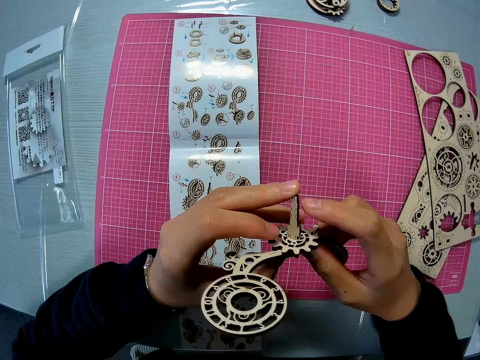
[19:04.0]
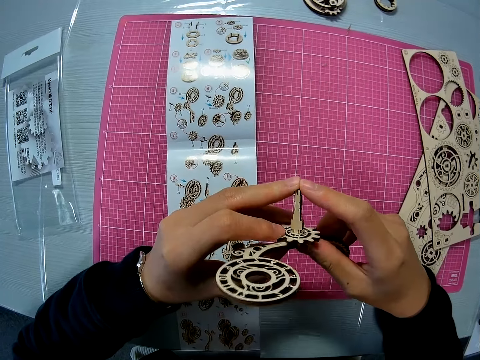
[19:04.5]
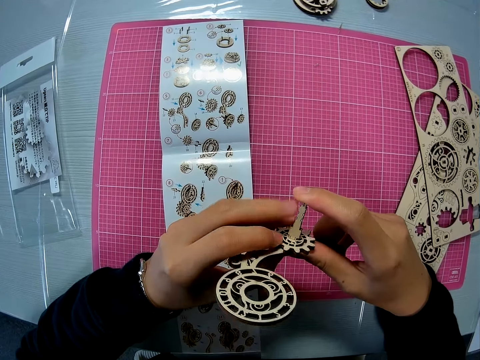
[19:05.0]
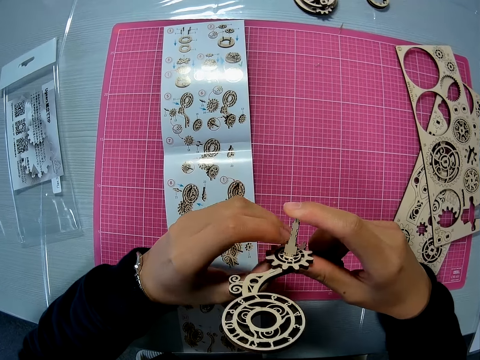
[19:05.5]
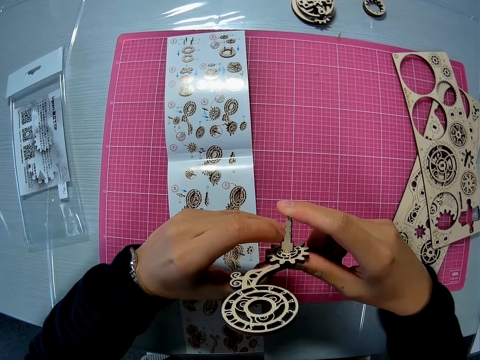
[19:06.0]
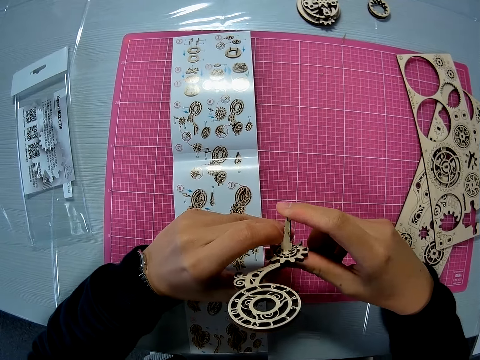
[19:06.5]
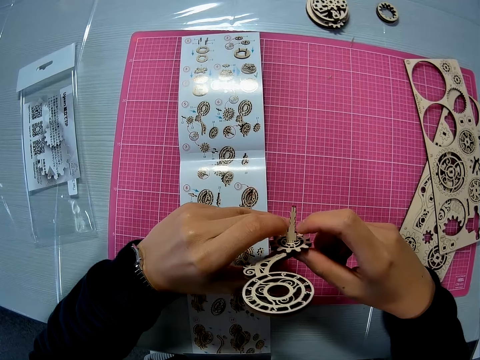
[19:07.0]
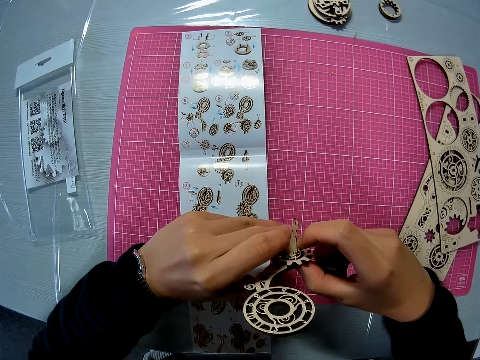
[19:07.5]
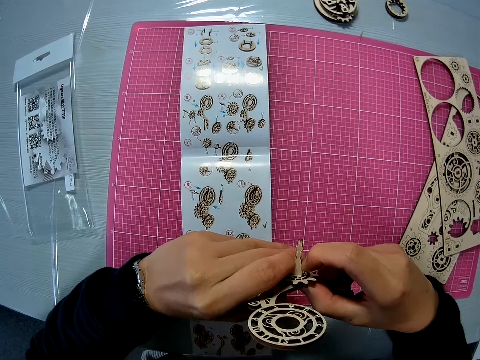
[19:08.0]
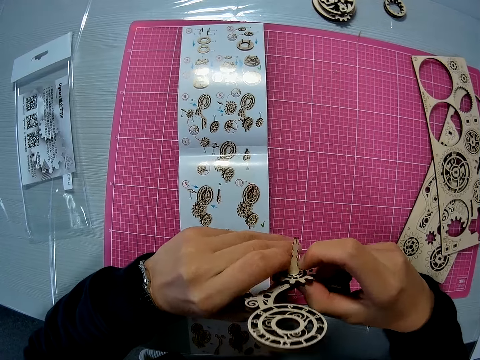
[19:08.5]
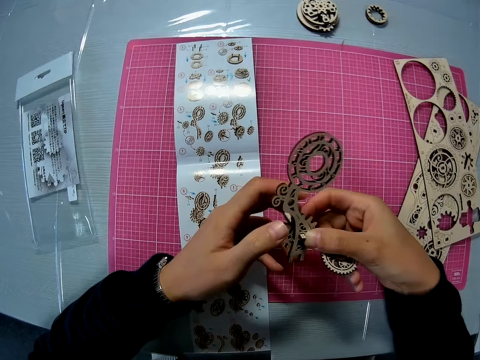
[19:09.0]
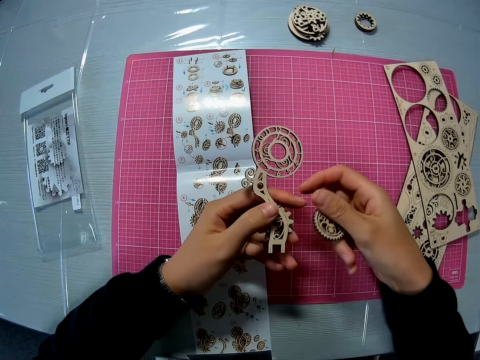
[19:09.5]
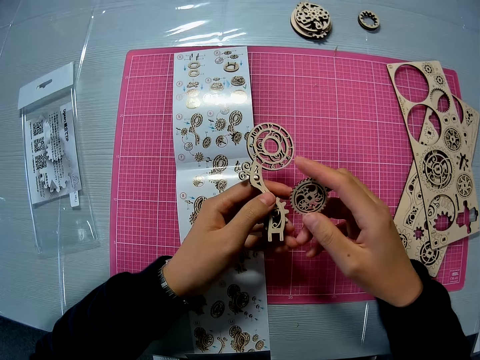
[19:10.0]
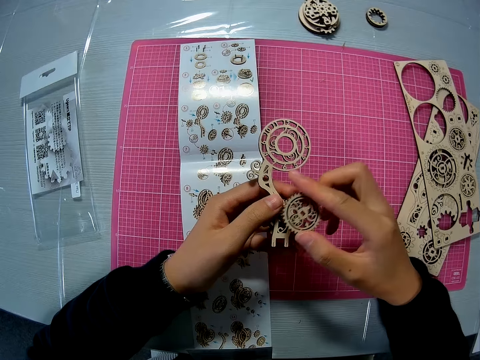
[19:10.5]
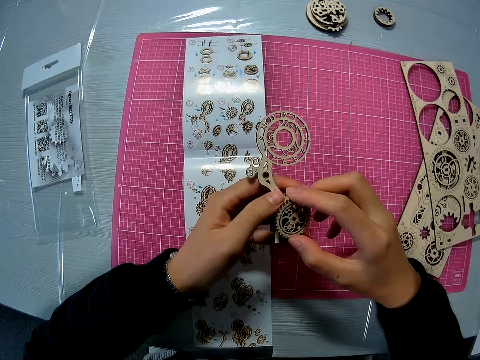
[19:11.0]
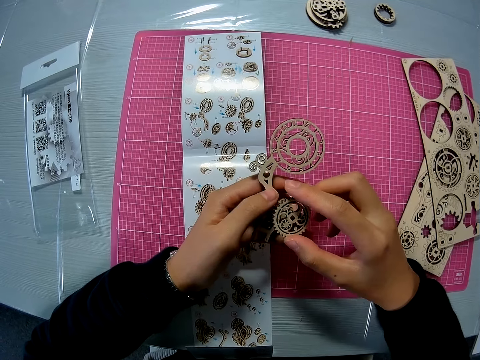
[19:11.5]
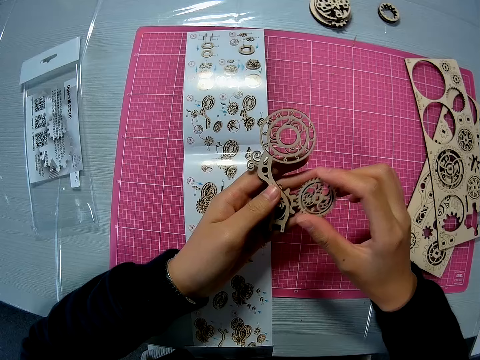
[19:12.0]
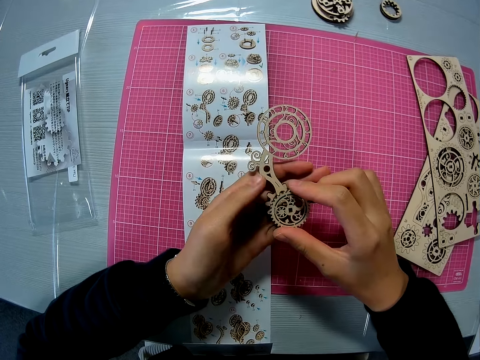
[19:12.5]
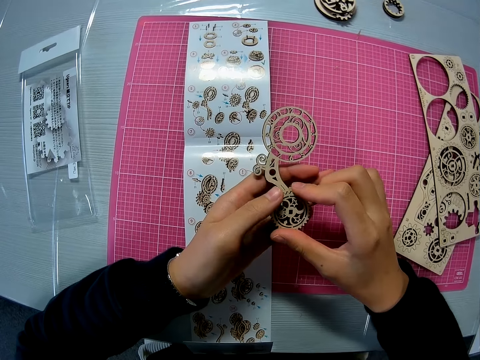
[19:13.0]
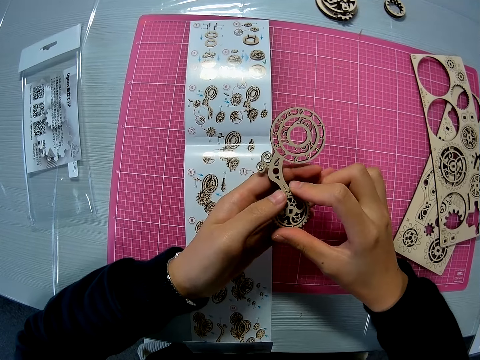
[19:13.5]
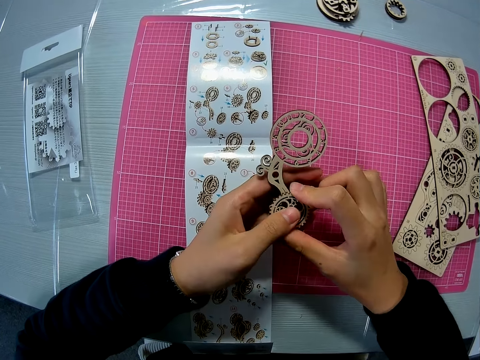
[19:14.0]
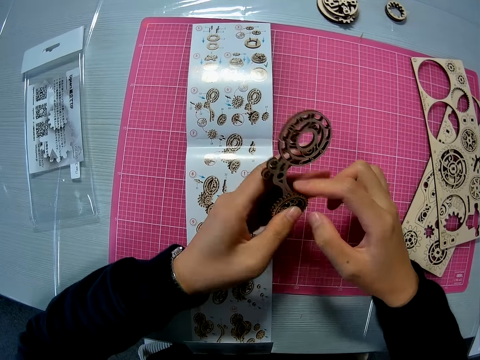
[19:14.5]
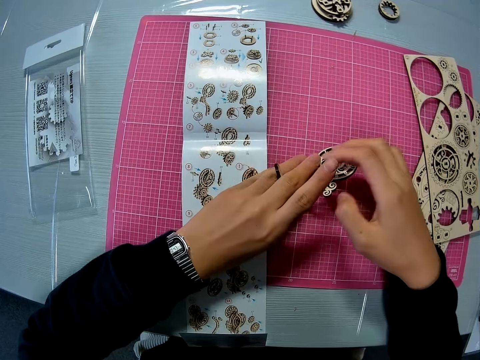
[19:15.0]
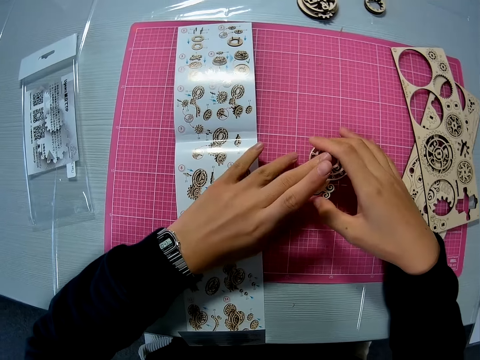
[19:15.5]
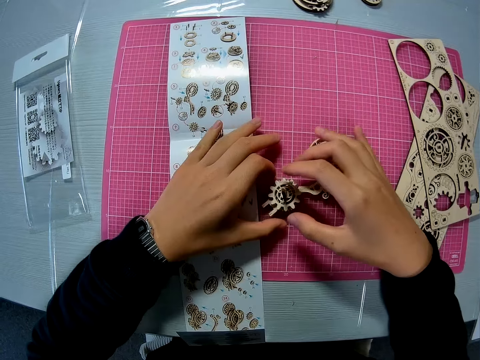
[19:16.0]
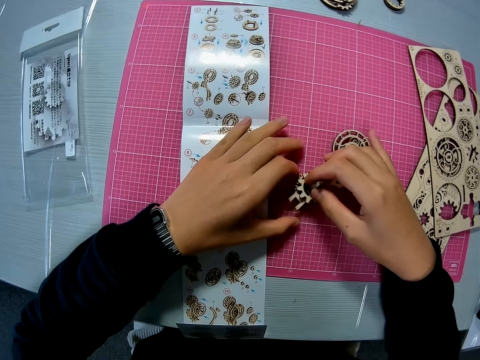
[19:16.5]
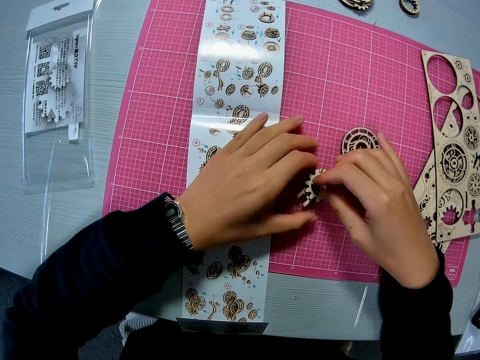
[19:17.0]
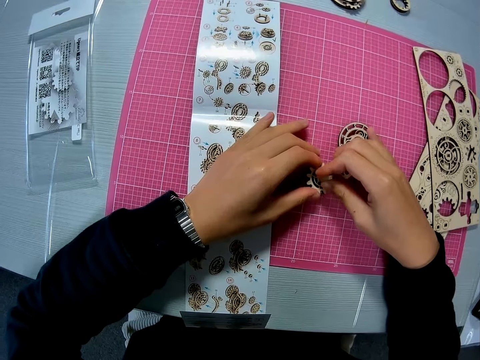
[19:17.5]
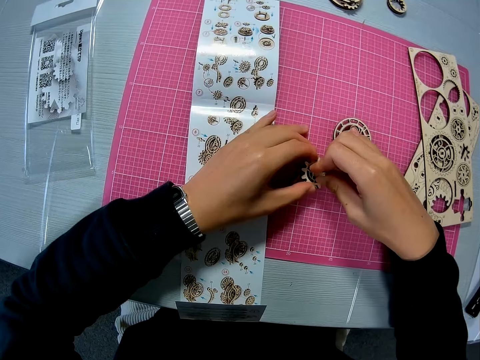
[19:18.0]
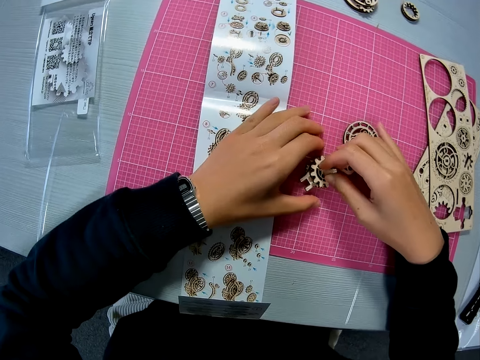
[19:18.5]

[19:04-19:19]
The camera wearer touches the laser cut craft. They move the laser cut craft, turn the laser cut craft and remove the laser cut craft. They attach the puzzle piece to the joined puzzle pieces with both hands. They lift a piece of laser cut craft, fix the laser cut craft and remove one hand from the laser cut craft. They drop the joined puzzle pieces on the pink sheet. They turn the laser cut craft and remove a hand from the laser cut craft. They set the joined puzzle pieces with both hands. They pick the laser cut craft.

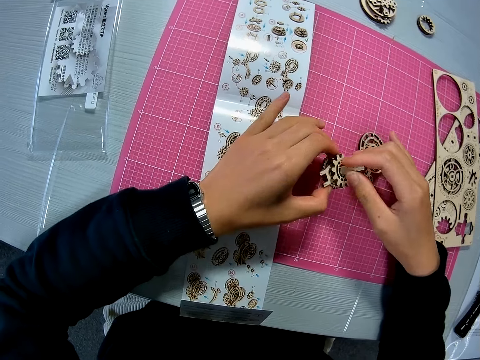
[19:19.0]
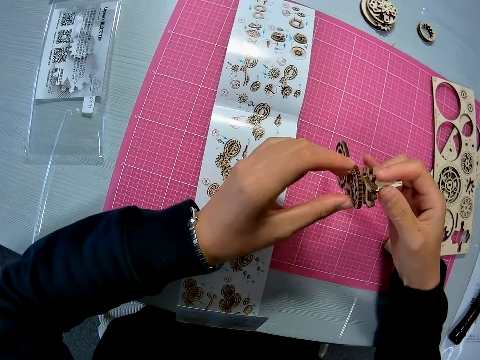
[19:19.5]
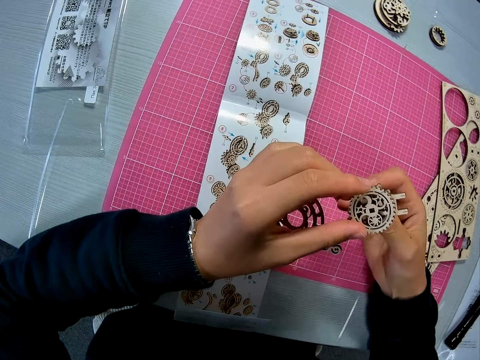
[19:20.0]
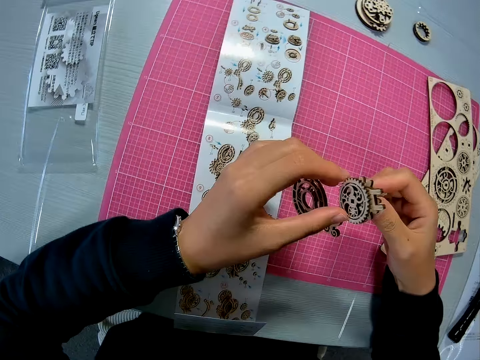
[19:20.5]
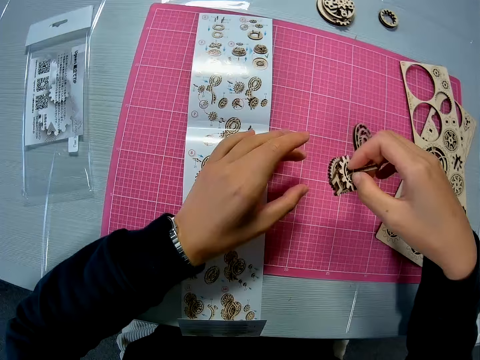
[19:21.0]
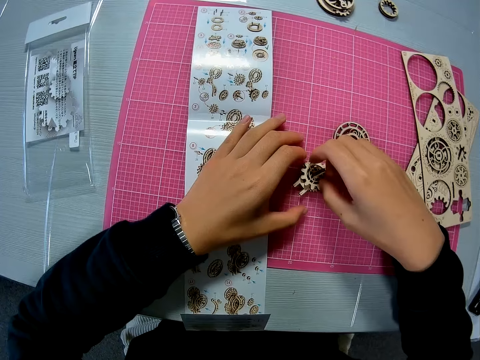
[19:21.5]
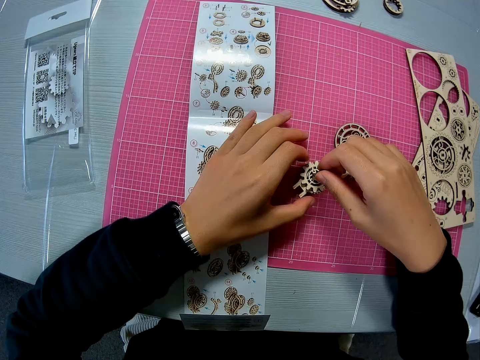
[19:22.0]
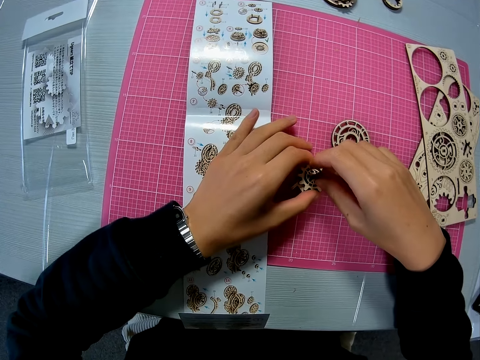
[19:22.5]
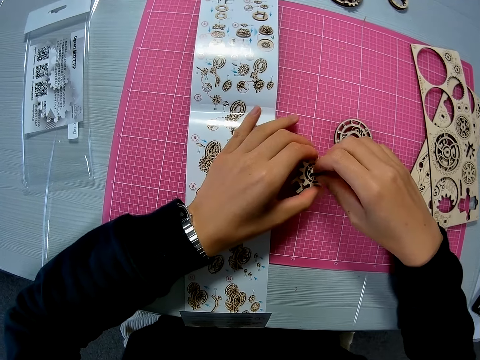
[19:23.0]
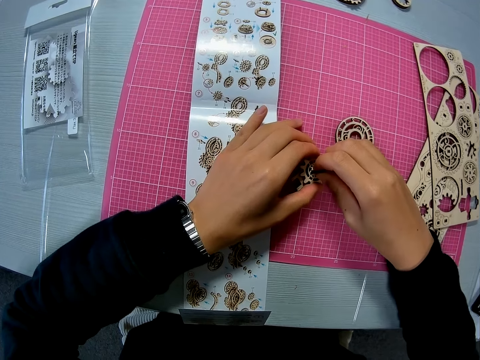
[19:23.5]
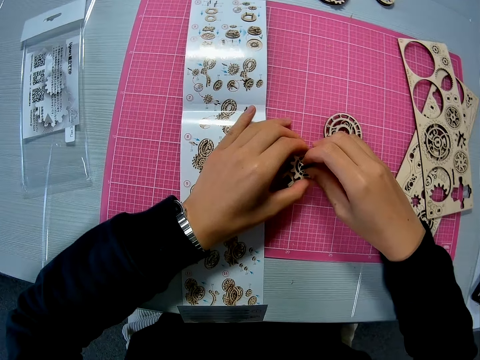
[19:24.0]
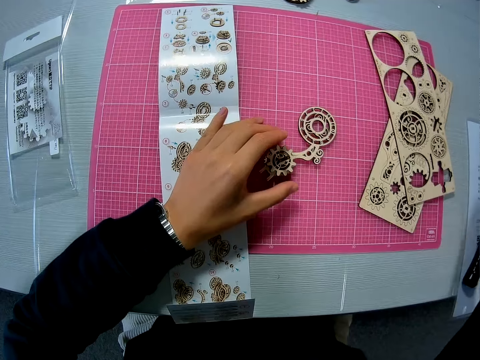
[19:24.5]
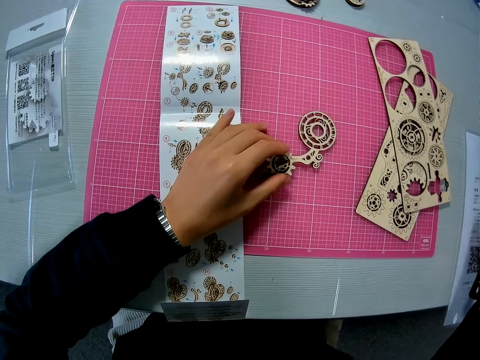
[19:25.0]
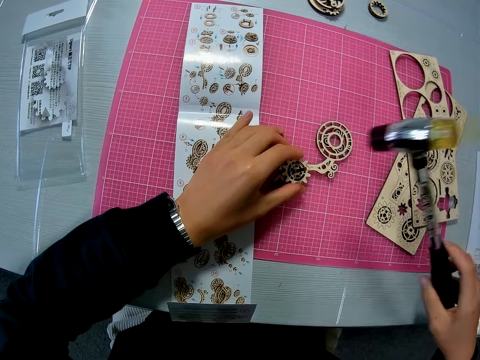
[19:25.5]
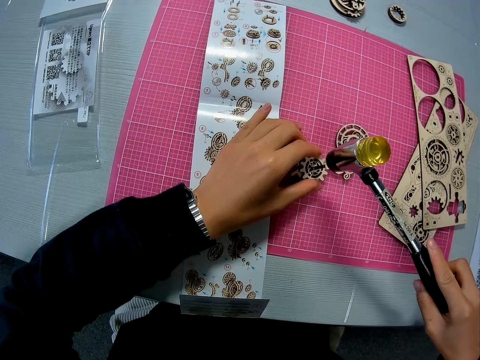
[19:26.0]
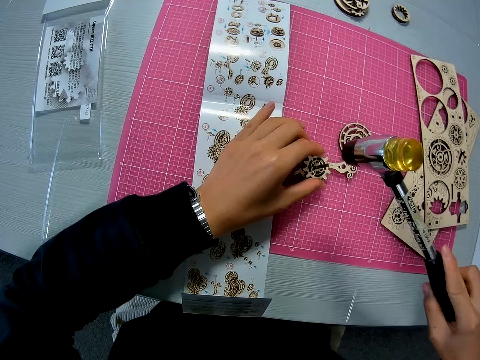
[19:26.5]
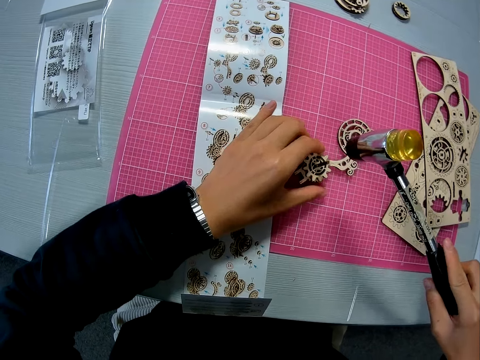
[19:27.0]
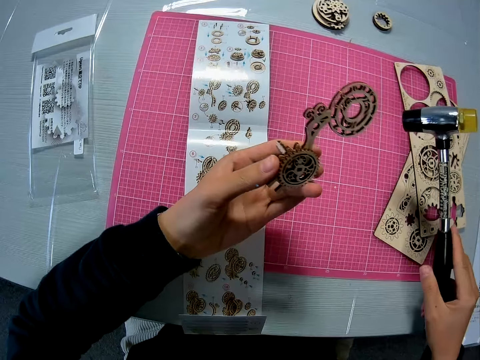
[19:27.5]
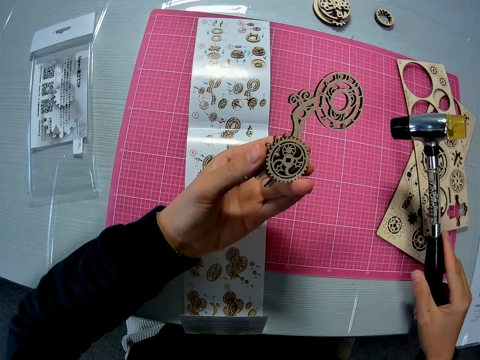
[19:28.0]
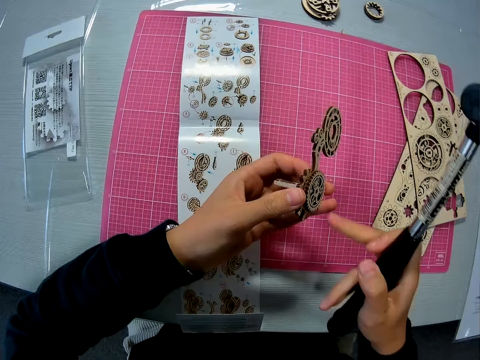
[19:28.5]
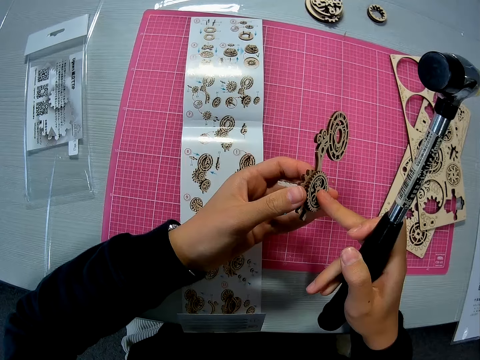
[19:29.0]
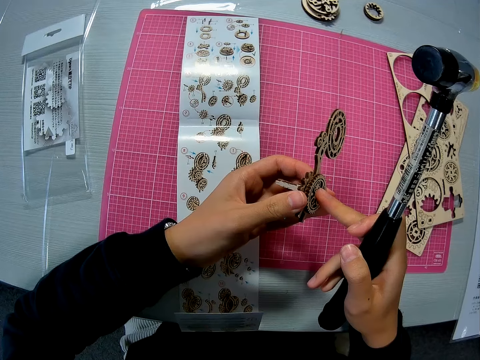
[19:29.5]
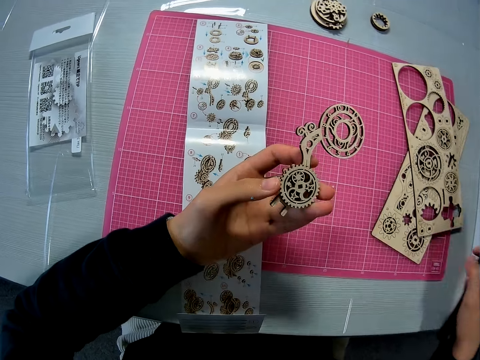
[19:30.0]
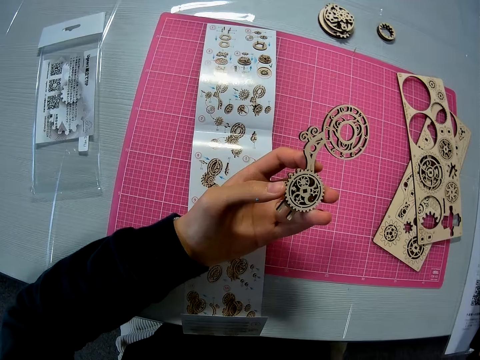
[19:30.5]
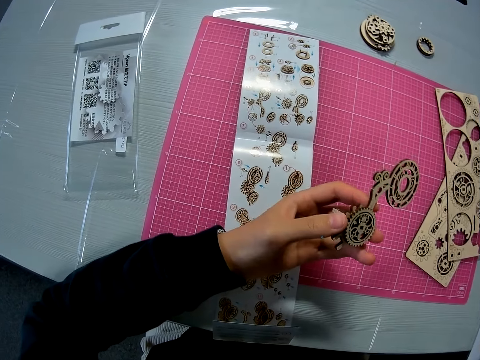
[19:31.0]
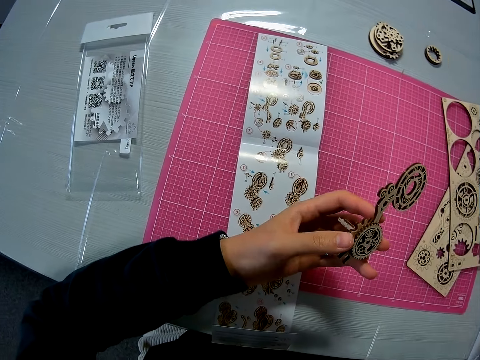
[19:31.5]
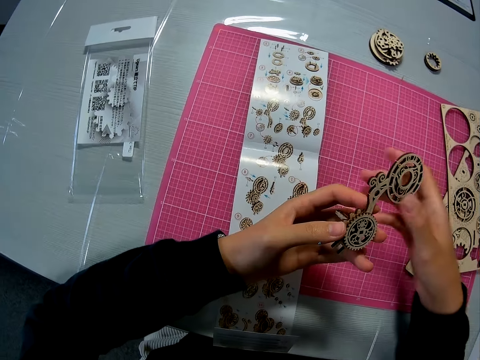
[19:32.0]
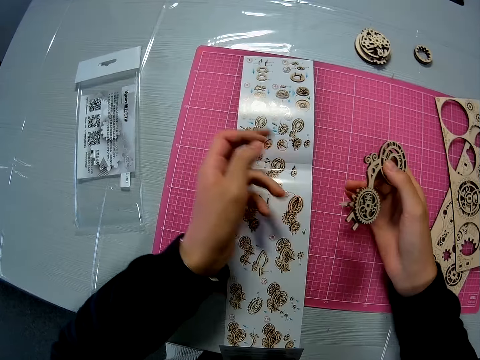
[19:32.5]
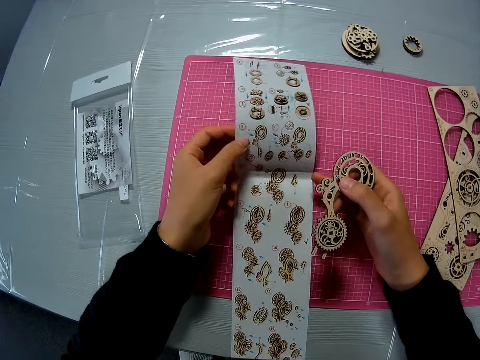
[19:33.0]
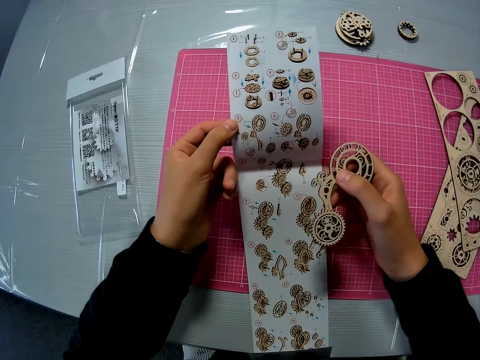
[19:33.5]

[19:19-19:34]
The camera wearer raises the joined puzzle pieces. She fixes the laser cut craft, holds the laser cut craft and turns the laser cut craft. She drops the joined puzzle pieces on the pink sheet. She sets the joined puzzle pieces with both hands. She removes her hand from the laser cut craft. She picks up a soft face hammer from a paper on the table. She hits the joined puzzle pieces with the hammer. She stops hitting the laser cut craft. She raises the joined puzzle pieces. She turns the laser cut craft. She touches the joined puzzle pieces with her right finger. She stops touching the laser cut craft. She drops the hammer on the table. She turns the laser cut craft. She passes the joined puzzle pieces to her right hand. She holds the laser cut craft with both hands and removes one hand from the laser cut craft. She raises the instruction manual from the pink sheet. She holds the manual with both hands.
